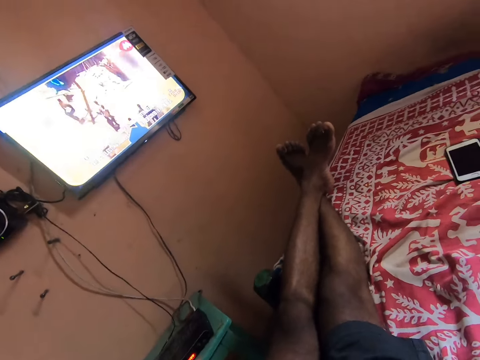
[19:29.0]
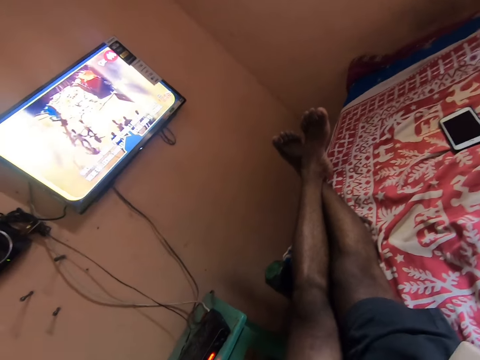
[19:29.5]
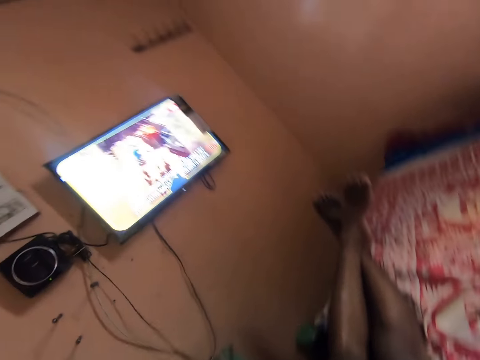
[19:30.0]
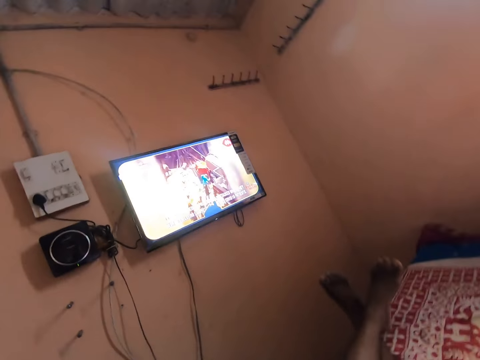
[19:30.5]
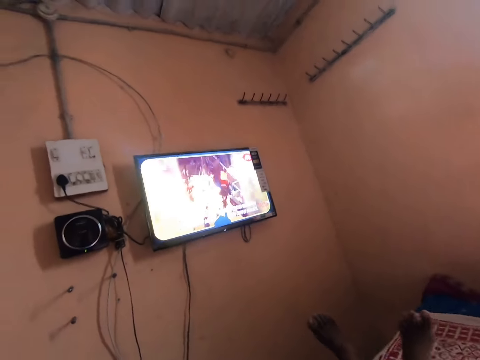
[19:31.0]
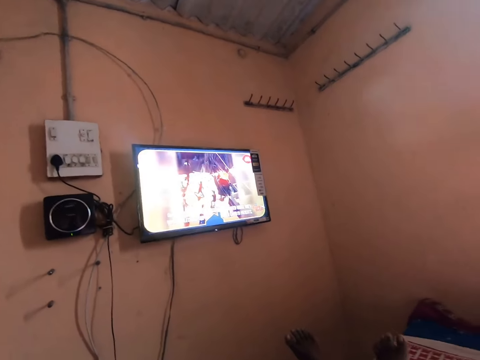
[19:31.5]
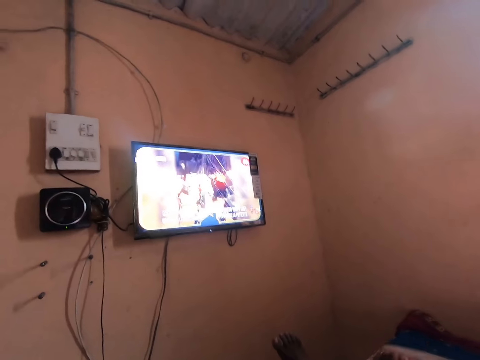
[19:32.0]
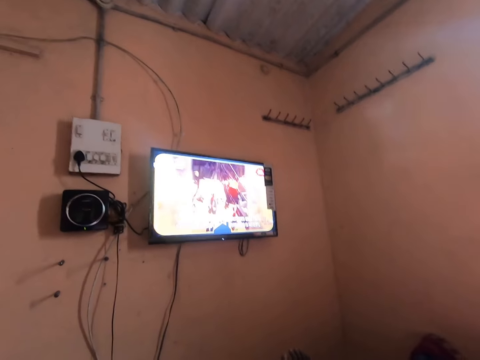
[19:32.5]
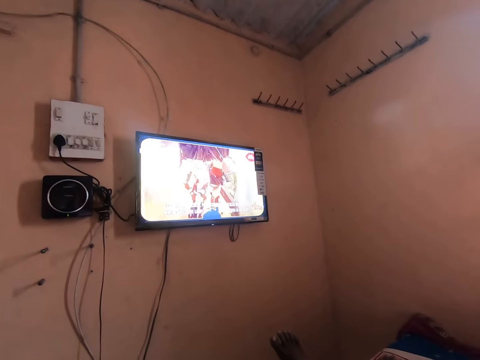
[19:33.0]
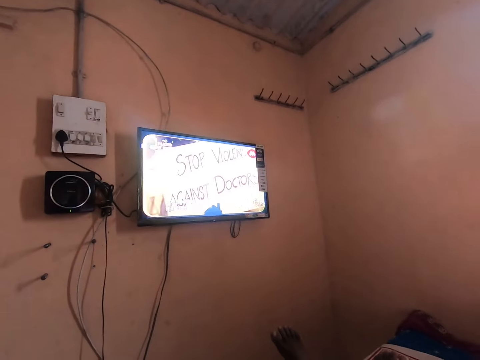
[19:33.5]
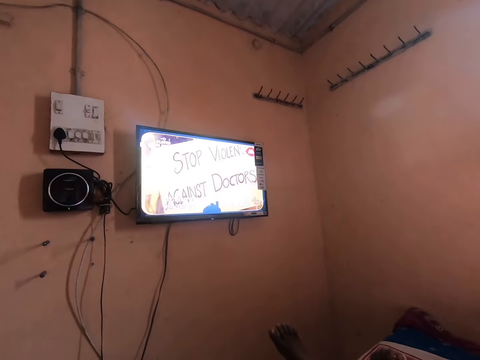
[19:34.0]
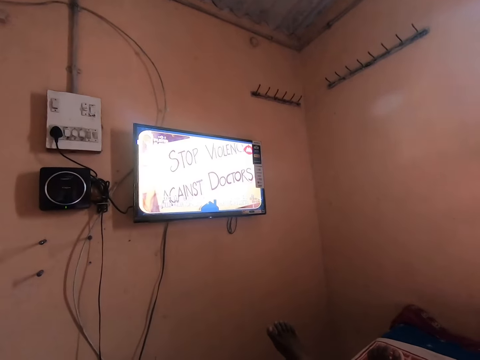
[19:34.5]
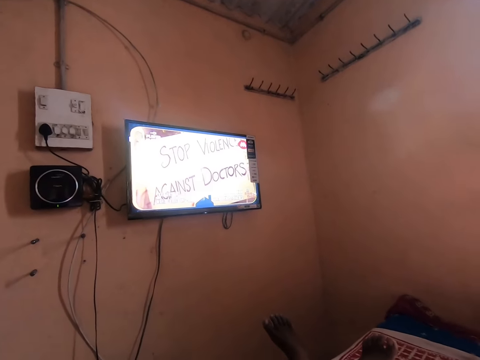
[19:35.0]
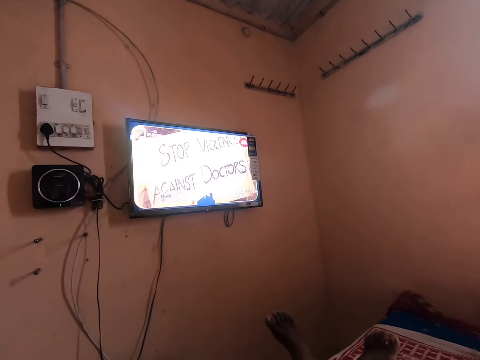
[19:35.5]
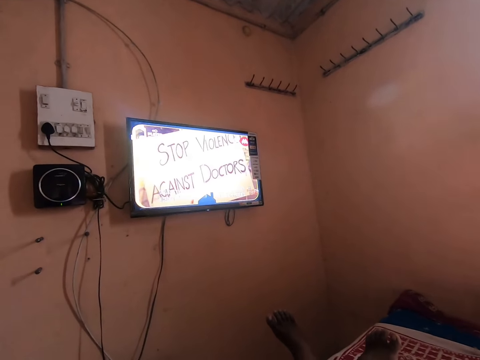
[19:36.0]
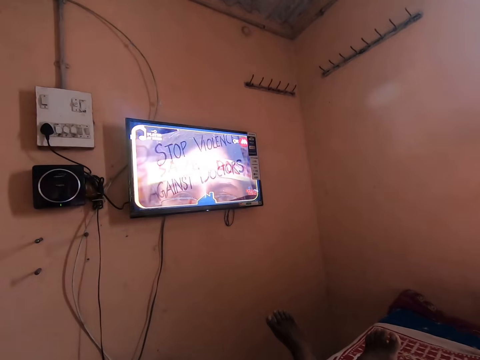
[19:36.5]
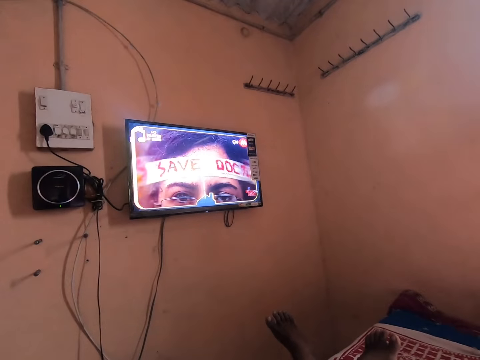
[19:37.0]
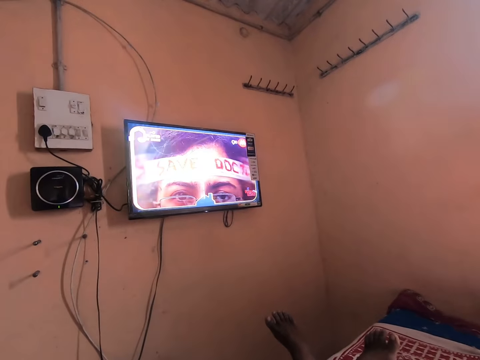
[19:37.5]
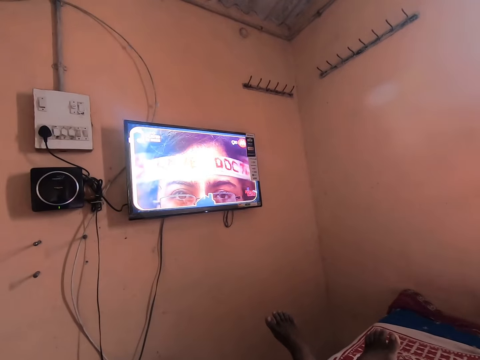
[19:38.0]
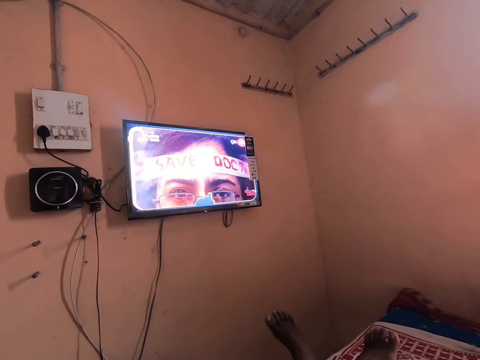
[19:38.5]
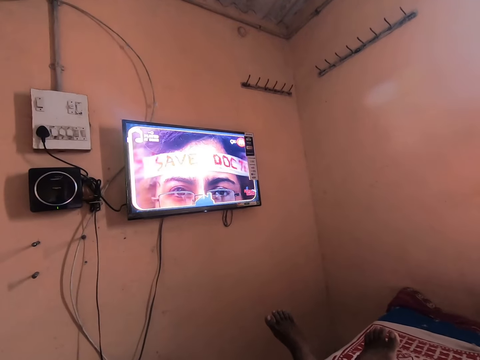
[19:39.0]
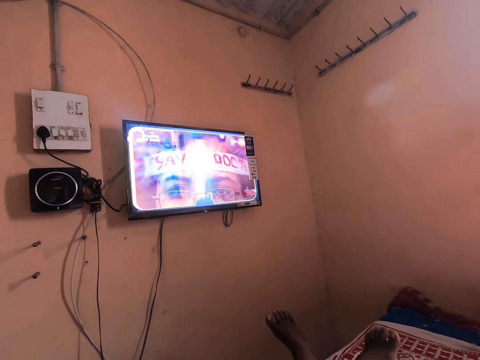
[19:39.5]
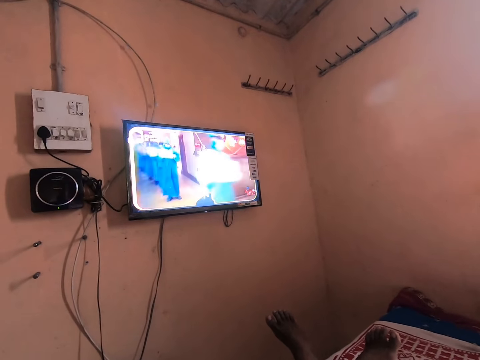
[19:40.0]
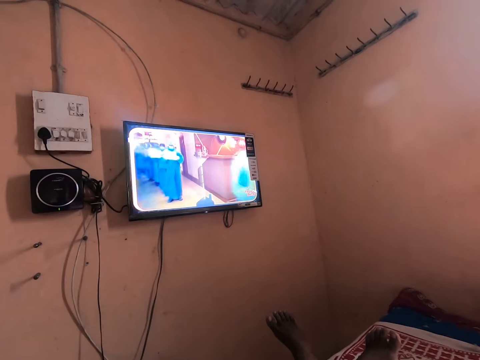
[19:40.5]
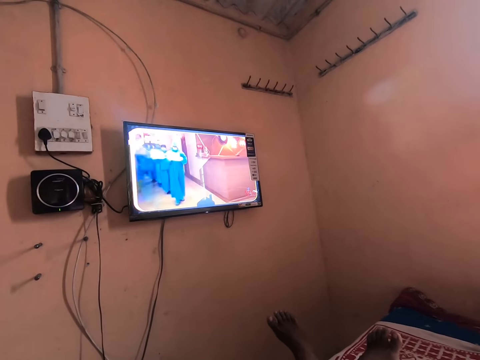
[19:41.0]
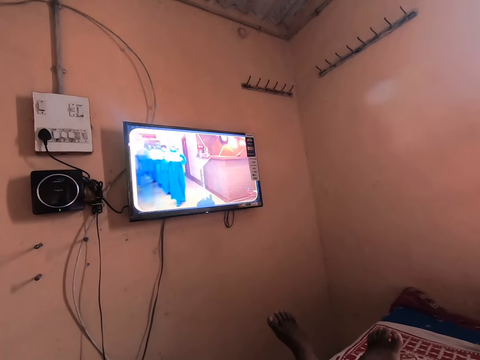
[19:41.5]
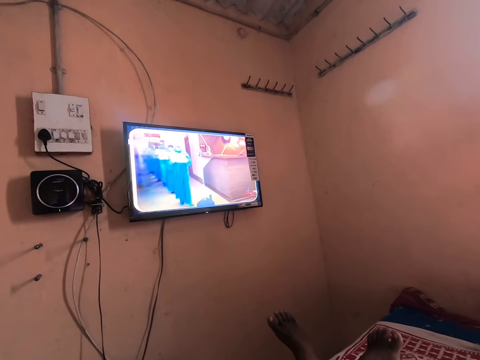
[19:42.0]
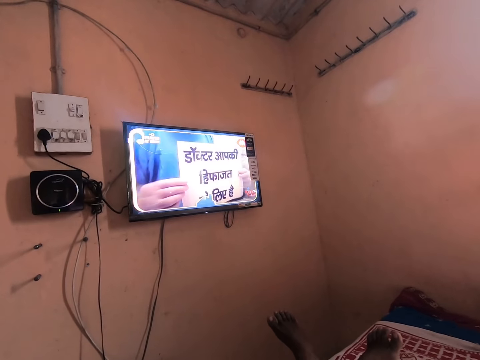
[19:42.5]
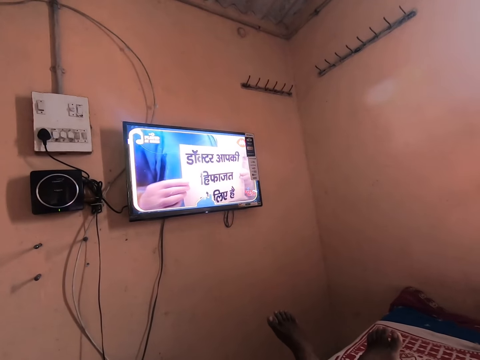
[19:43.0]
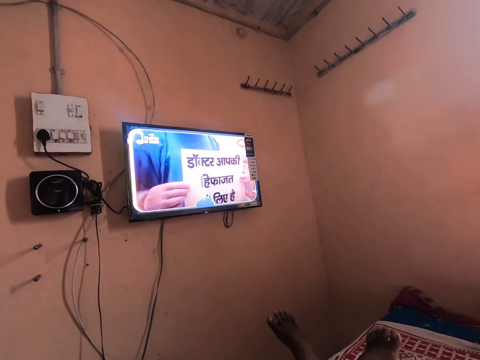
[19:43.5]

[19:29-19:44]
The camera wearer watches the television.

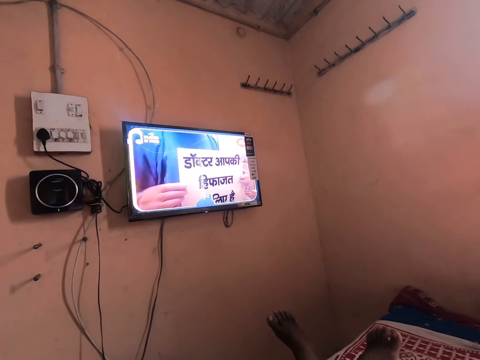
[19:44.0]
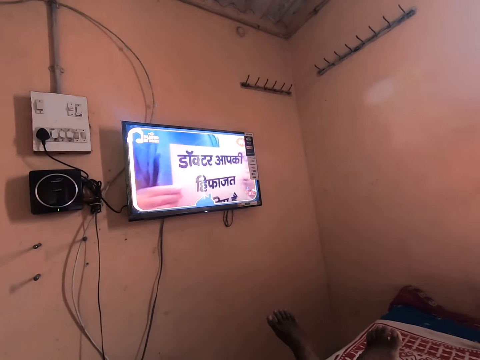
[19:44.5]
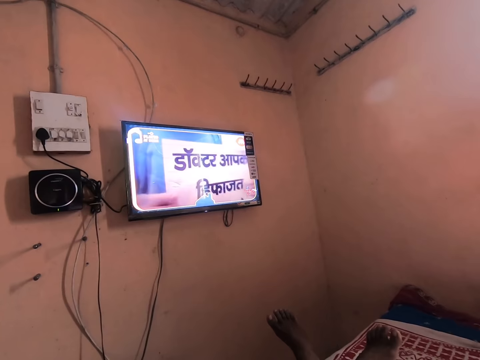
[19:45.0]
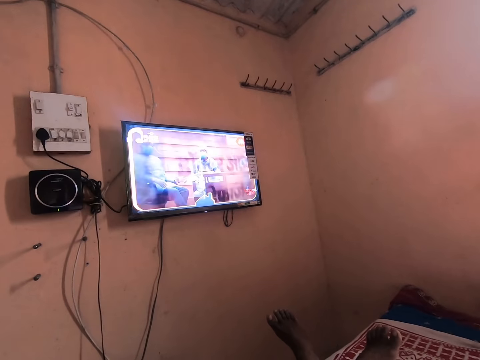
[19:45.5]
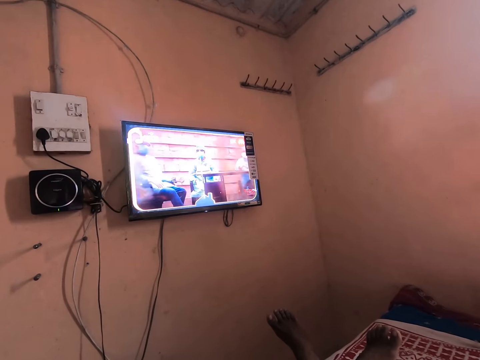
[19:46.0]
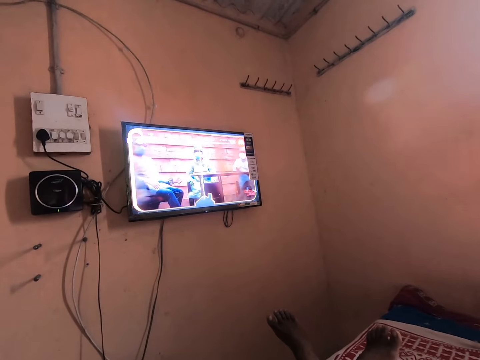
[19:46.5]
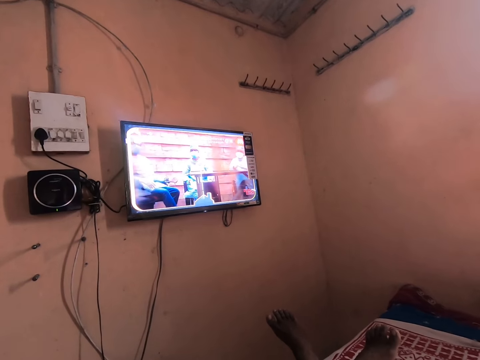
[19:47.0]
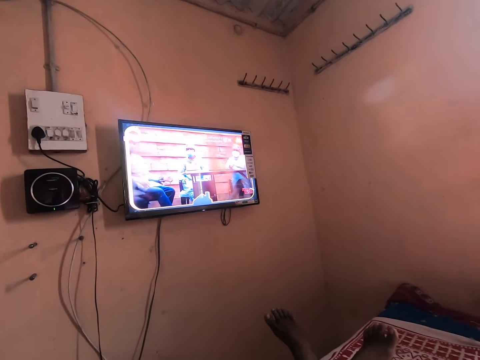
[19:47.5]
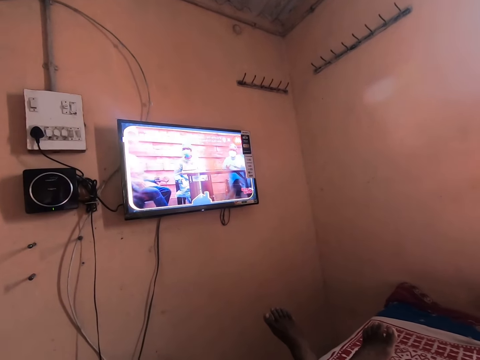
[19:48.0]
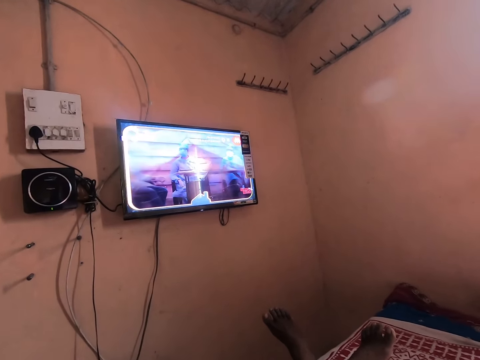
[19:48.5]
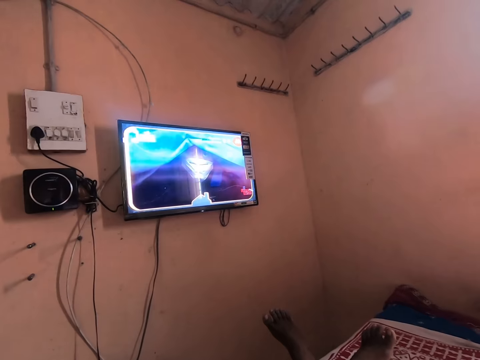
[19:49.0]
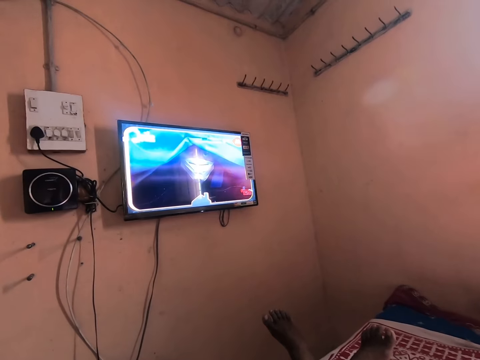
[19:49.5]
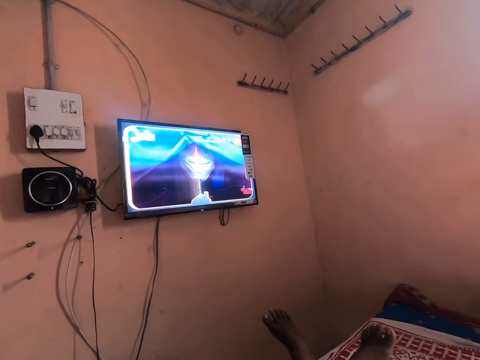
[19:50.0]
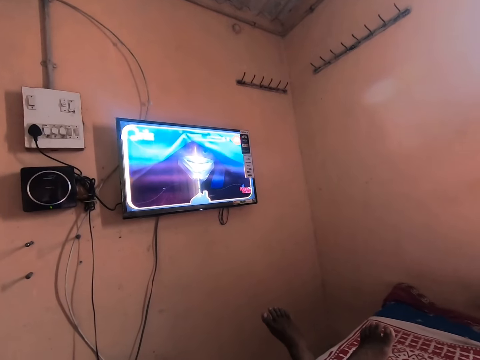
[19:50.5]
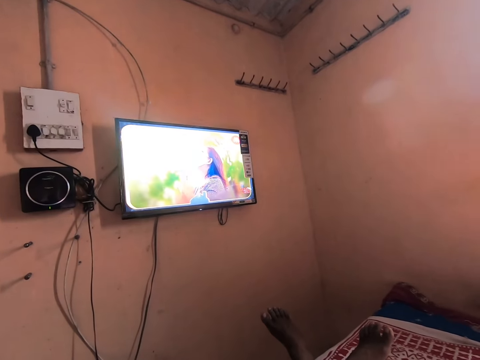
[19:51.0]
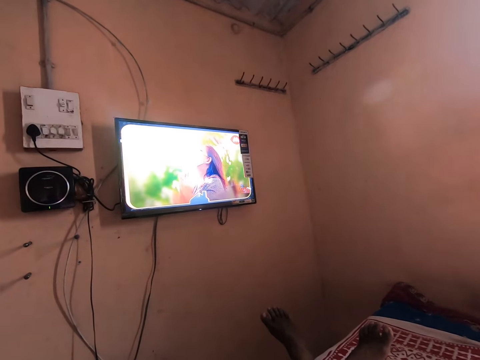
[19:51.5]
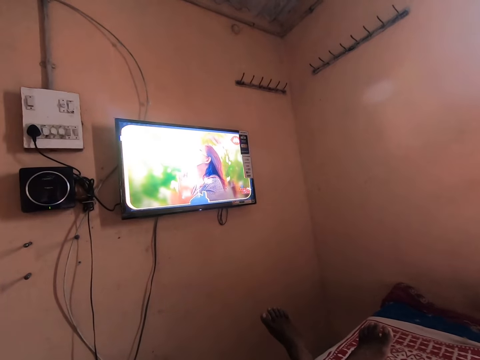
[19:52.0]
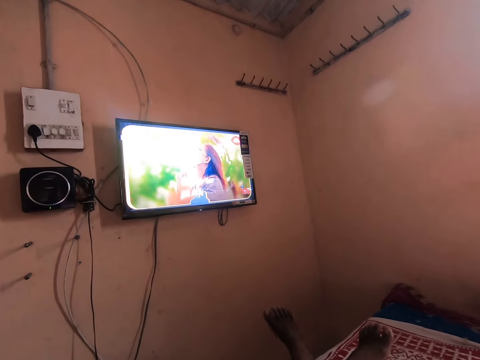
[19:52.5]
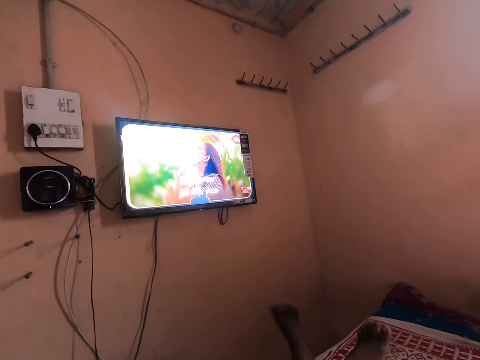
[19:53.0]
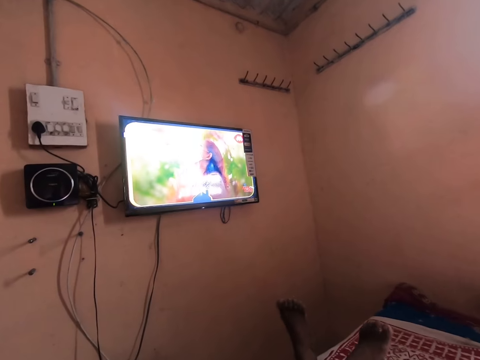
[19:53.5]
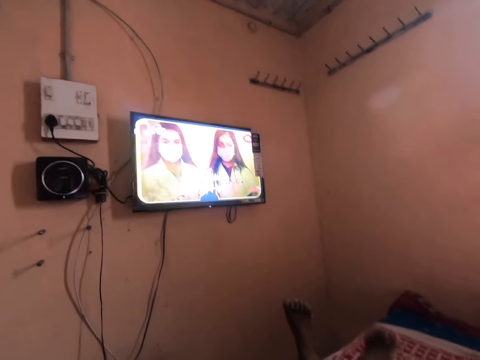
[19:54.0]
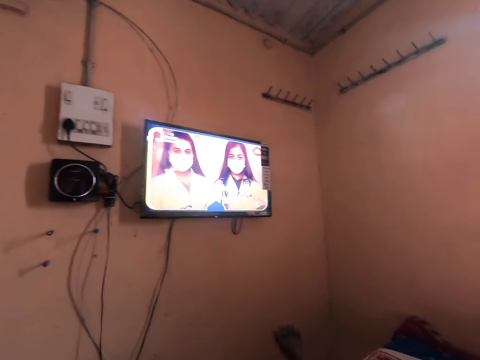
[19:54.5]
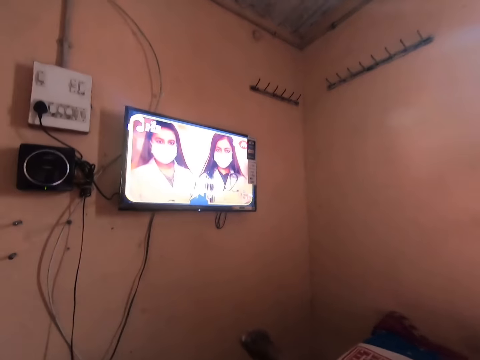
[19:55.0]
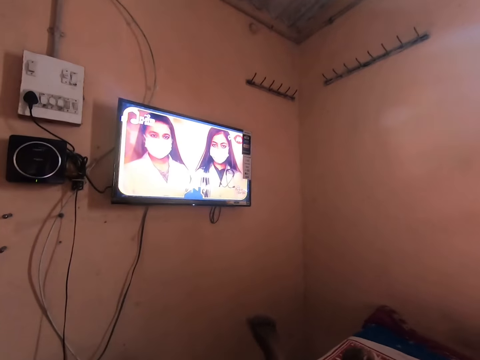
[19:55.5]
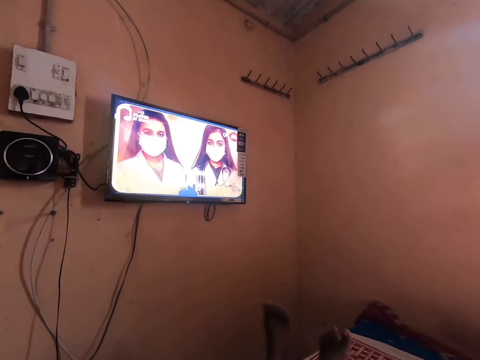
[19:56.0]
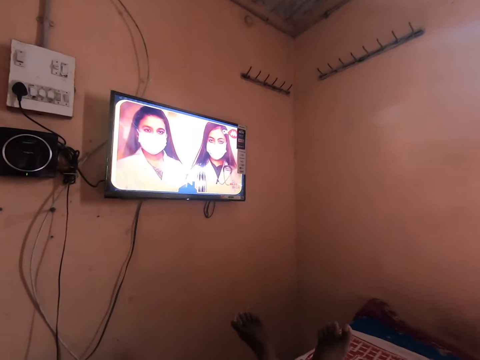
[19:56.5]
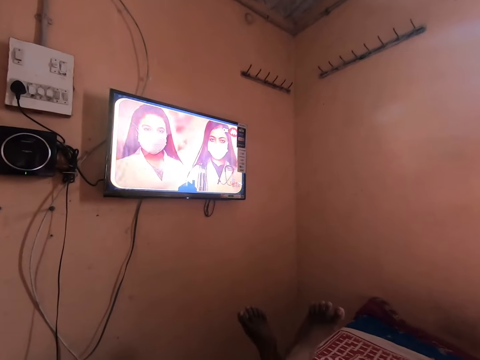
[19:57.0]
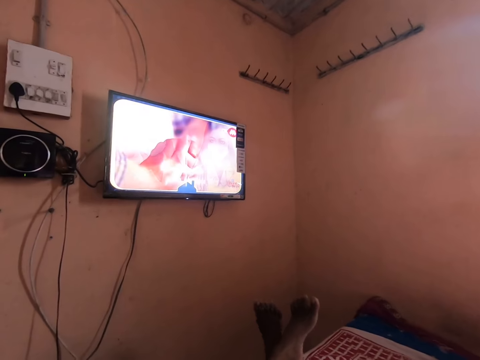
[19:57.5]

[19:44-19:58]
The camera wearer swings his legs.
